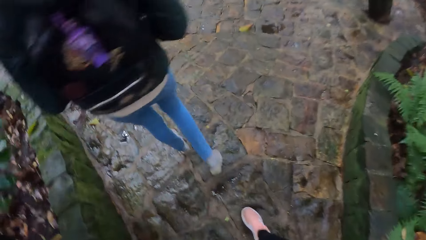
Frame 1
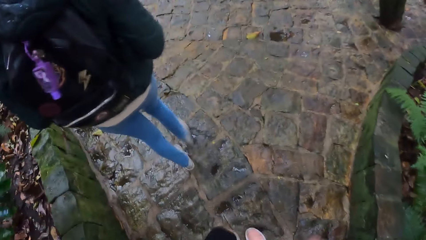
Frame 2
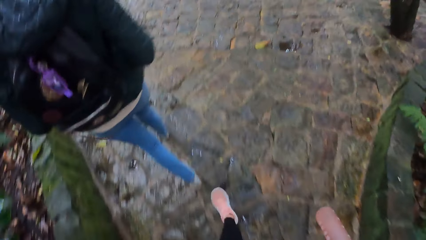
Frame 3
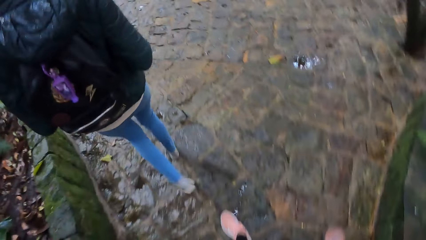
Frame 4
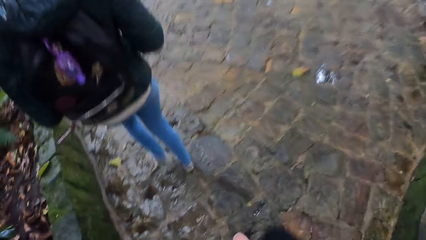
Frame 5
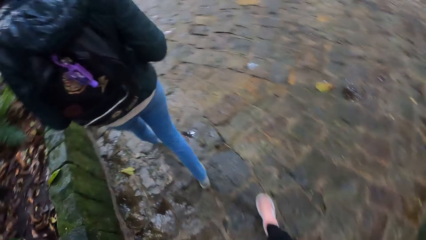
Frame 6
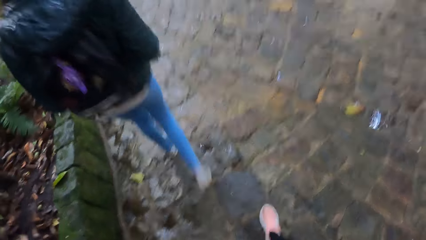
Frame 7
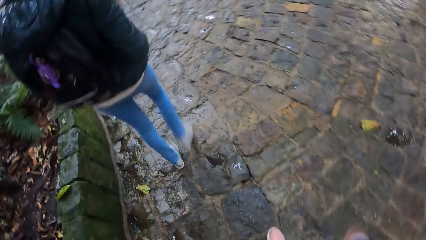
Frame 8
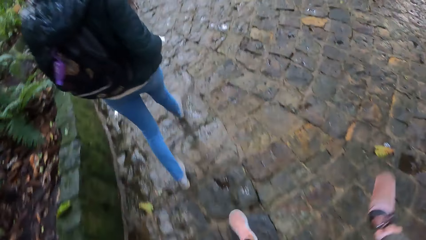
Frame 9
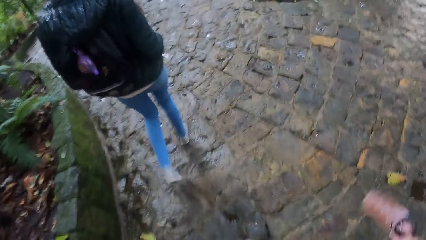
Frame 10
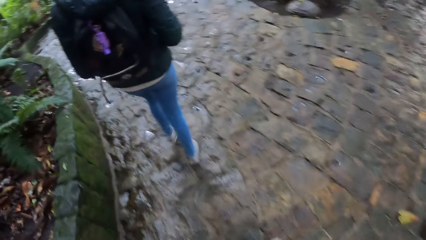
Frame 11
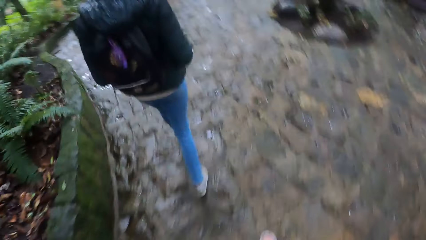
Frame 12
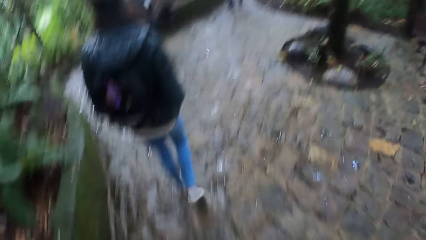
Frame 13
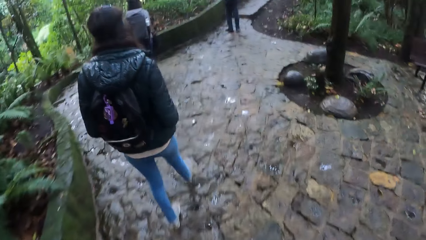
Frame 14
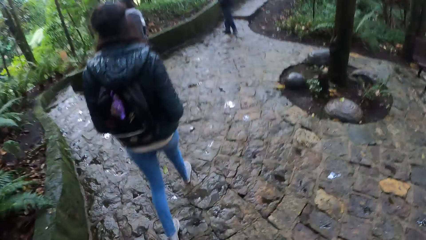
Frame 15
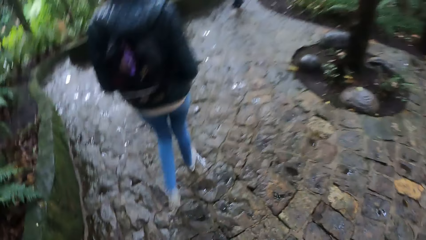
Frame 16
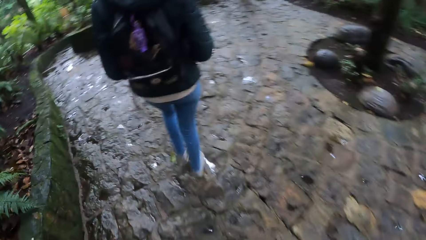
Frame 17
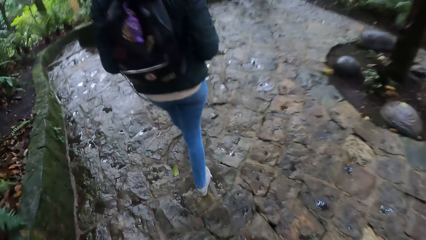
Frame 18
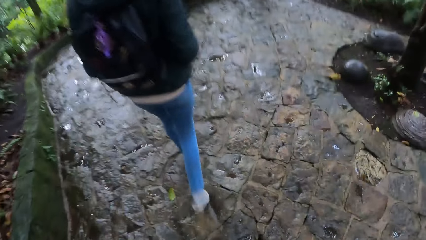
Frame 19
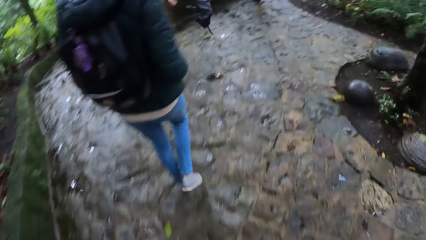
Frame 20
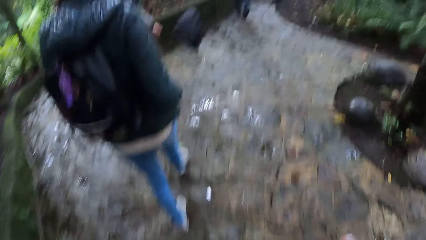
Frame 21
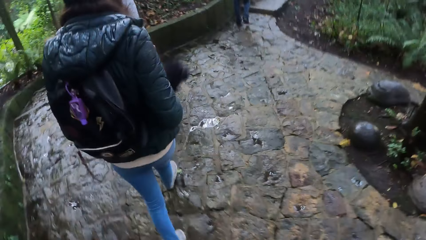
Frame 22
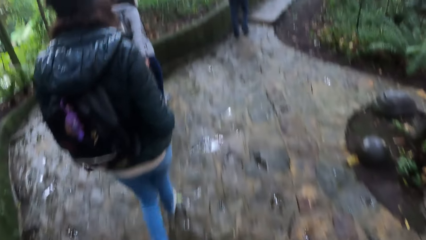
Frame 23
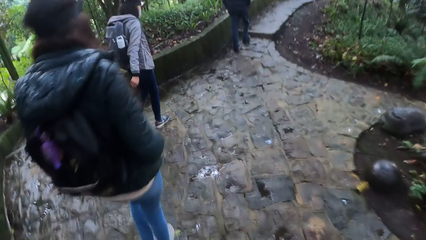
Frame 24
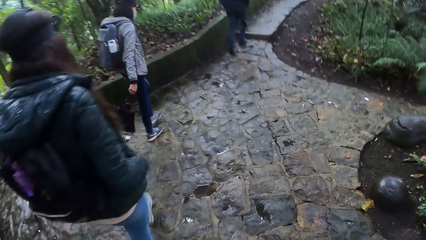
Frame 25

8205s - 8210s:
The camera wearer walks around.

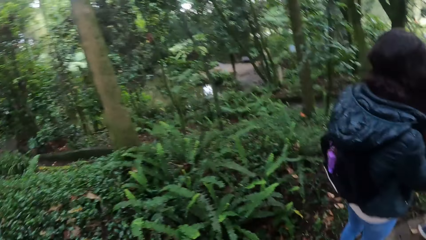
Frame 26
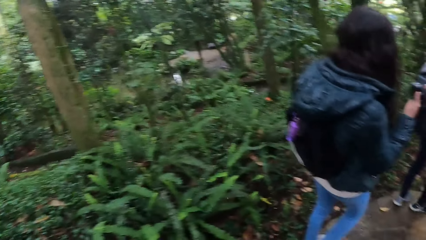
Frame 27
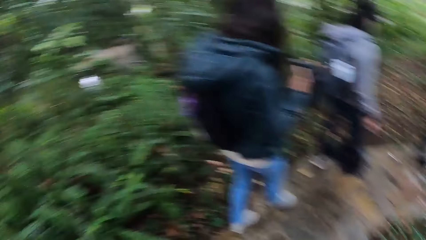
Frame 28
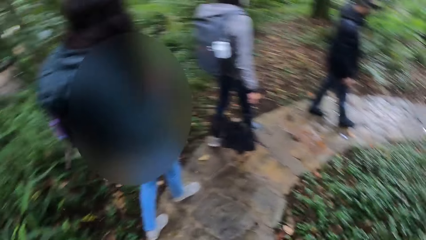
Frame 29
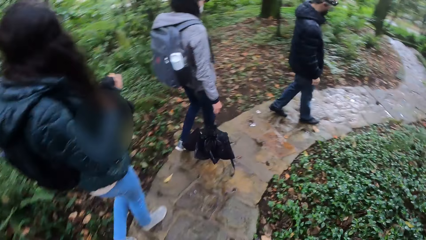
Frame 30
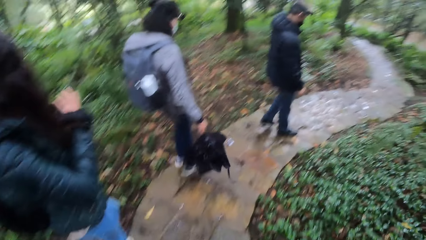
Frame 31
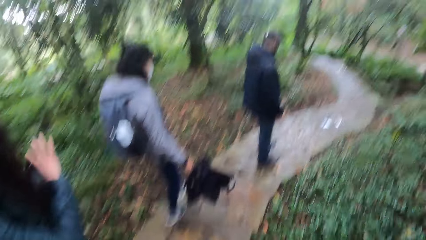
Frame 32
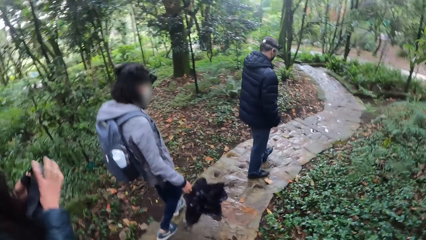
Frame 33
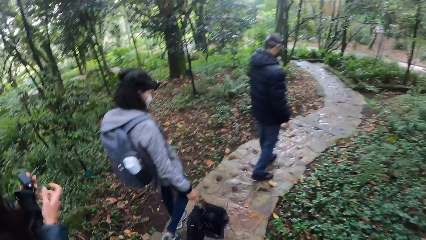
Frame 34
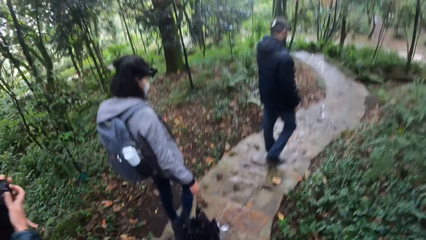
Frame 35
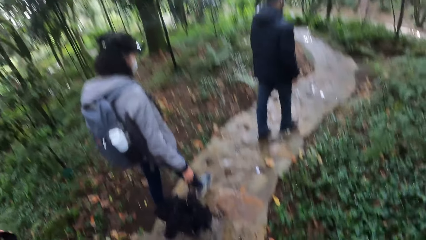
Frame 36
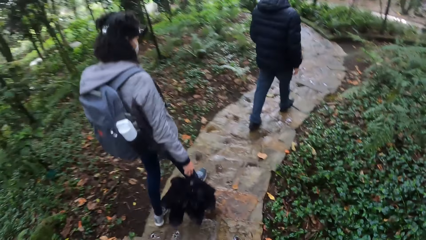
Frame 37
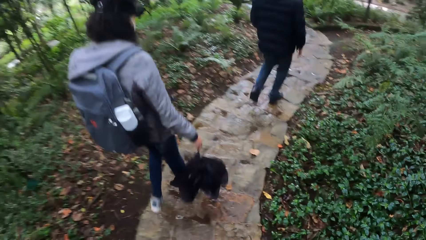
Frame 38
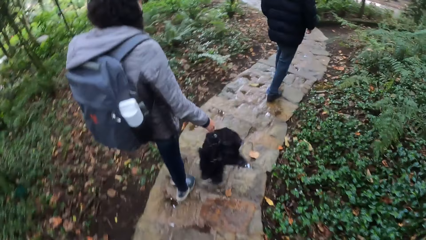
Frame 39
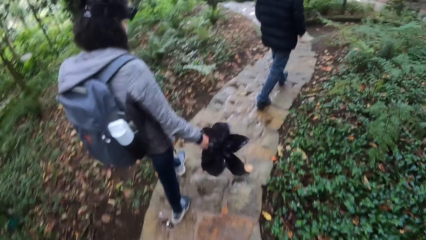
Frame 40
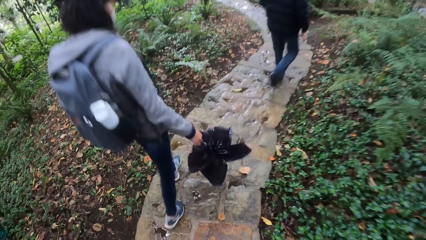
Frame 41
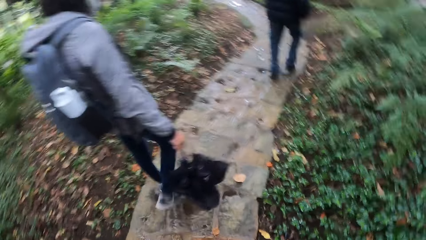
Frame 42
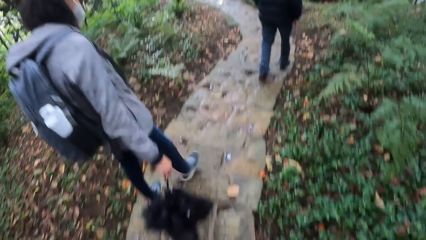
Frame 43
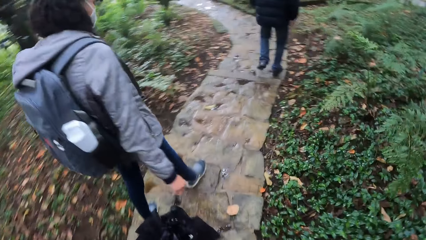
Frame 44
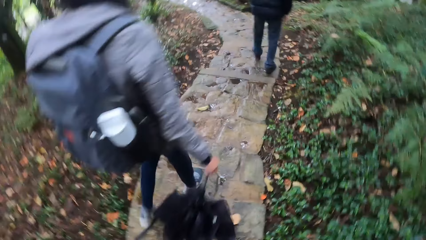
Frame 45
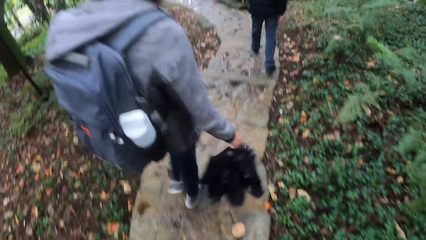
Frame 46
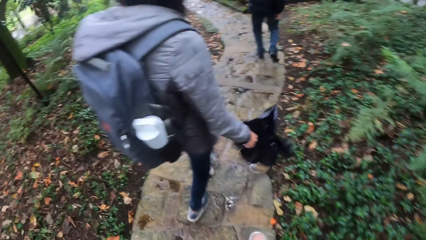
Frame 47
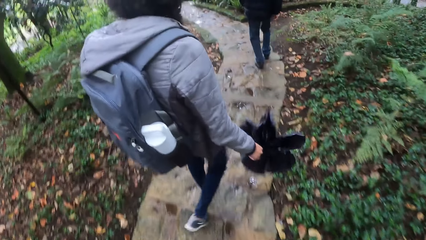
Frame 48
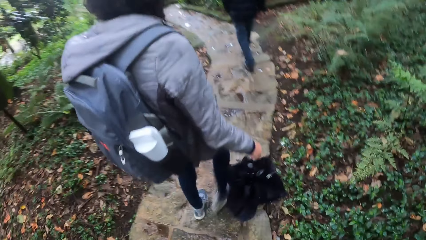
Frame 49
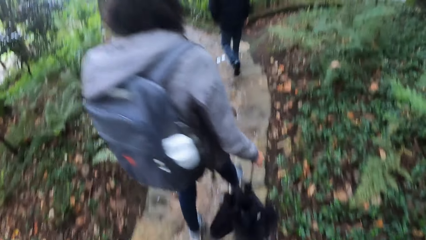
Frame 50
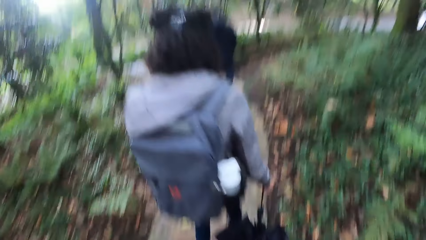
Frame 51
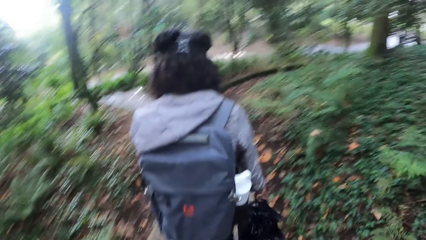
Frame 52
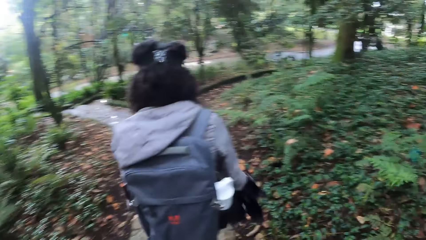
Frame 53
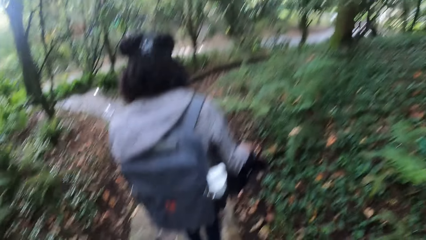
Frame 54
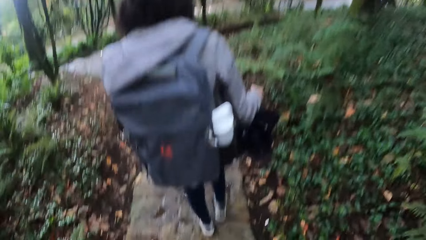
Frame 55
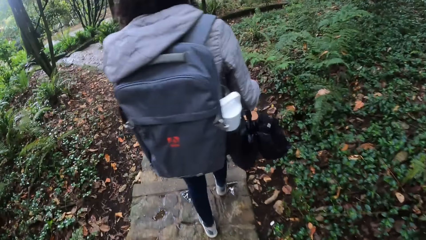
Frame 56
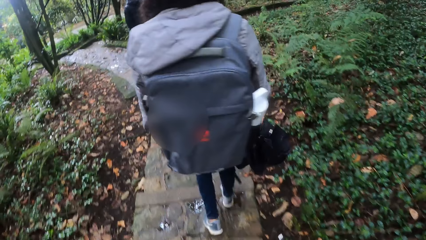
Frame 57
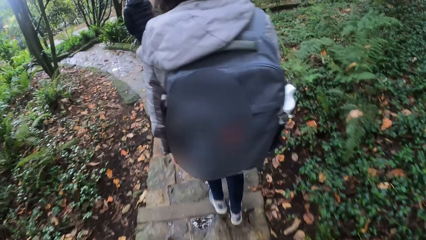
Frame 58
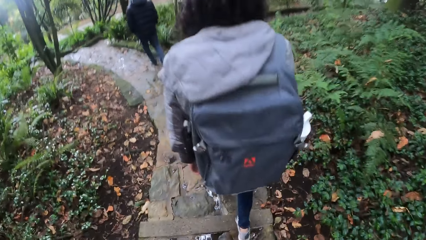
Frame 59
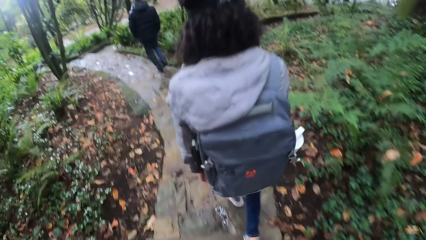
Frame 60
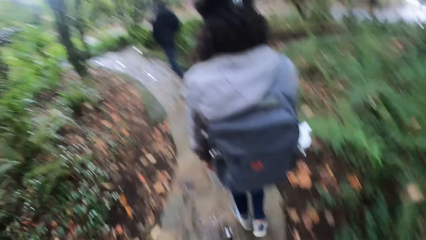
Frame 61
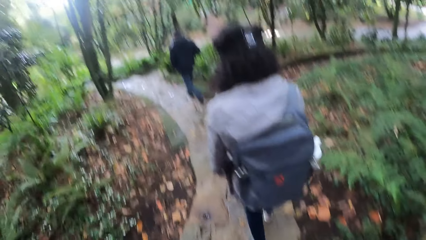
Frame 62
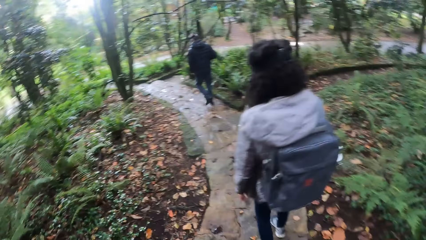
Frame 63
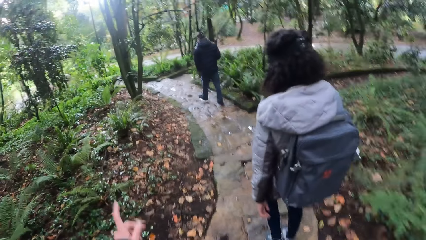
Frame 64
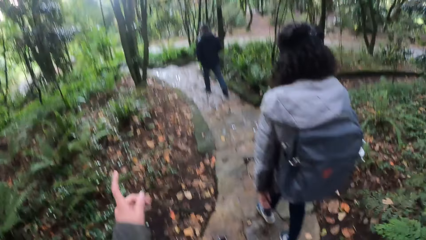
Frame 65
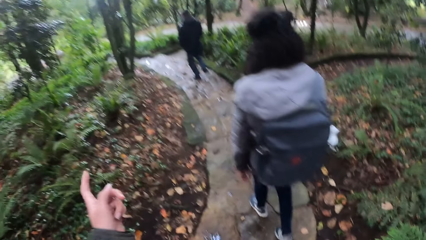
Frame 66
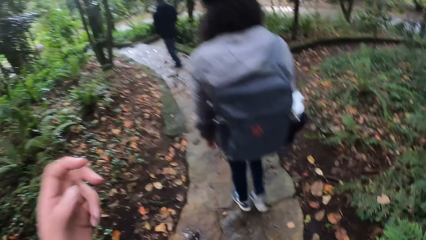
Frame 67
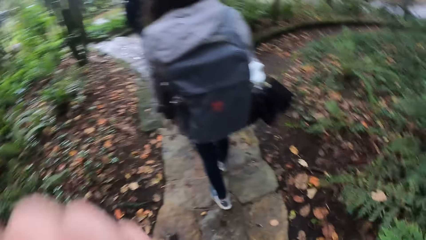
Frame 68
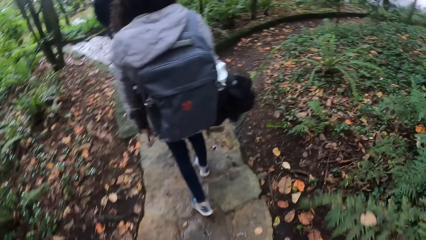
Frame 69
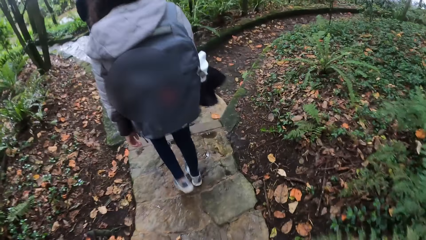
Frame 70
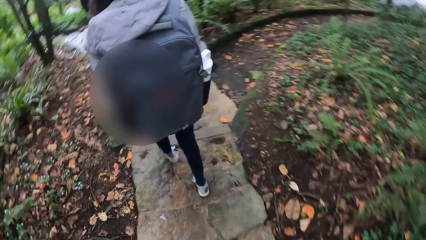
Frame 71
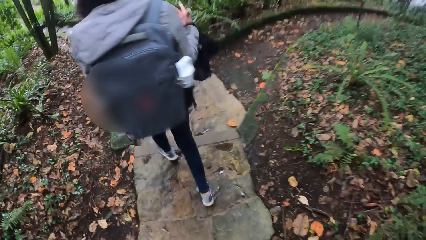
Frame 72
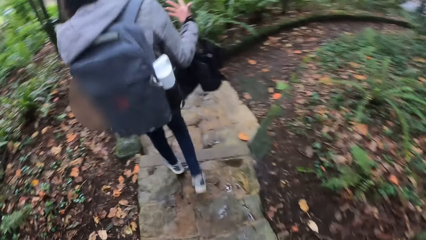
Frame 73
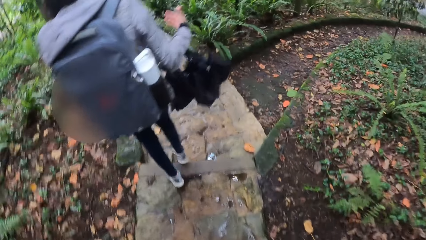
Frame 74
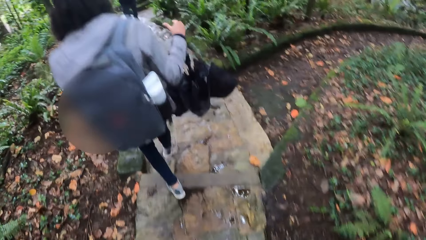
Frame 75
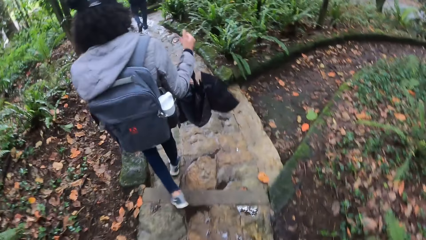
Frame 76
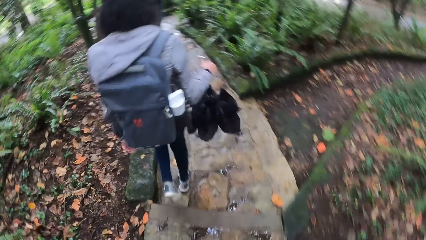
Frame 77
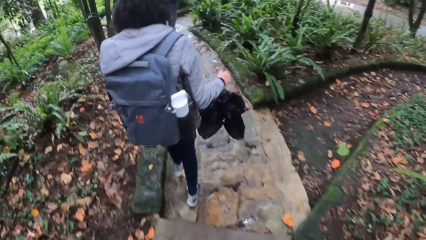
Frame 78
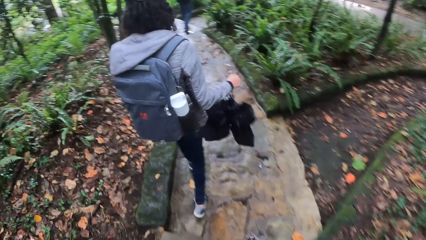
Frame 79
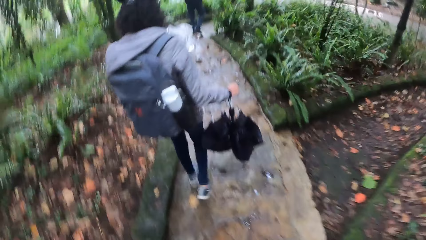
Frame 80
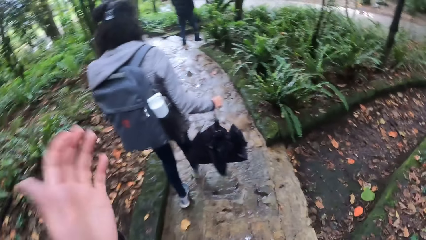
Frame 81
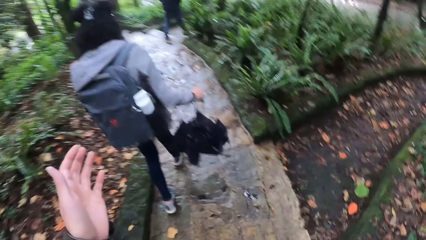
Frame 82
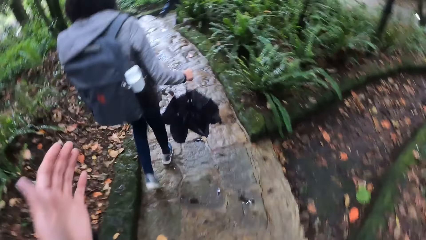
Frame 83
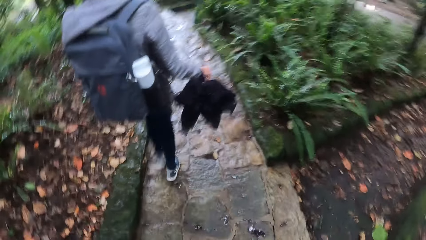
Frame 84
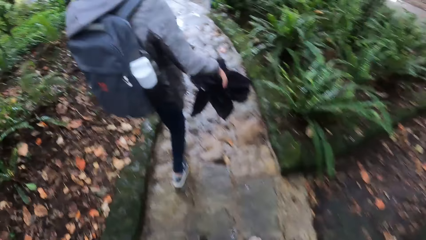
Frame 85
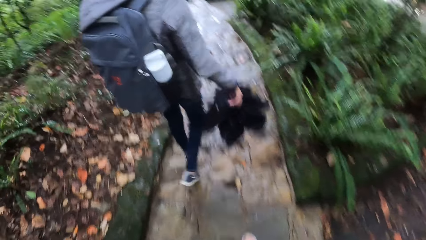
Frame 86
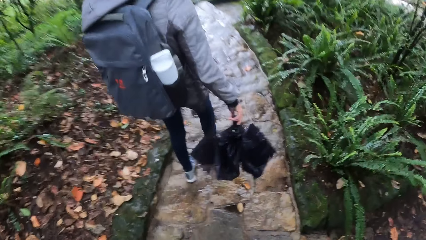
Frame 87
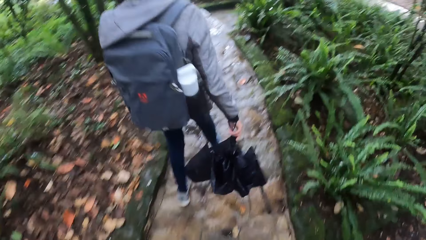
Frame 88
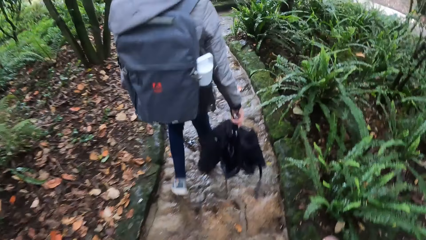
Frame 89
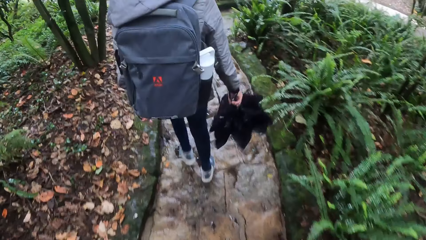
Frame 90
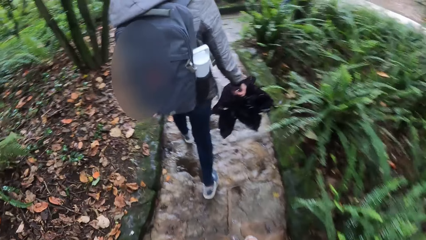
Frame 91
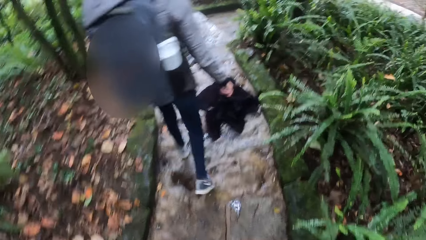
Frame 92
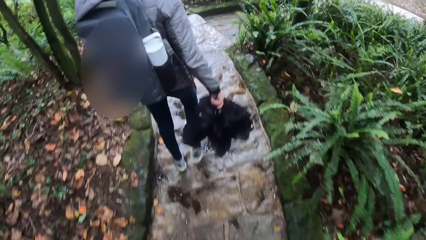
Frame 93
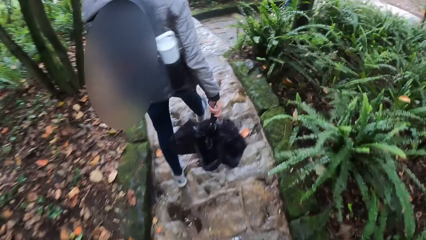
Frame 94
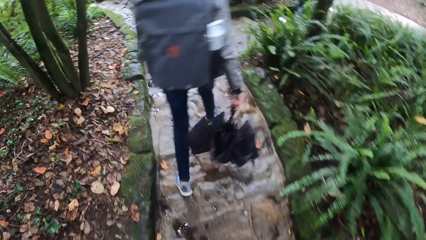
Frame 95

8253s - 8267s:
The camera wearer walks past the woman. They point with the finger. They move the hand.
